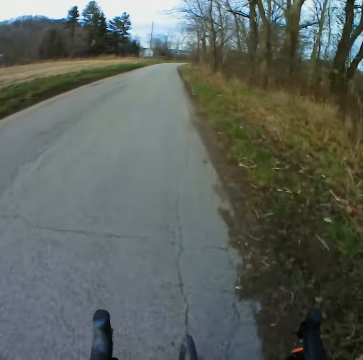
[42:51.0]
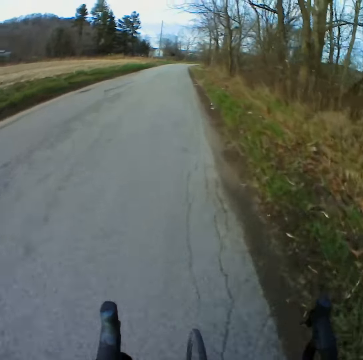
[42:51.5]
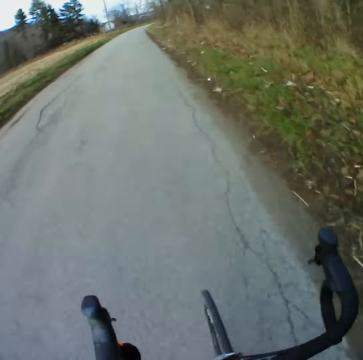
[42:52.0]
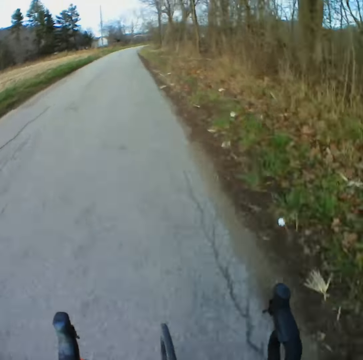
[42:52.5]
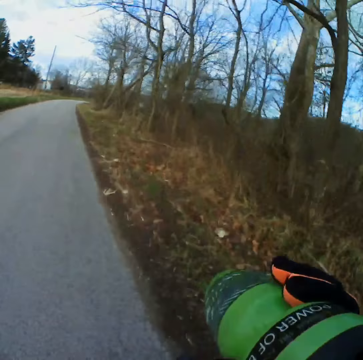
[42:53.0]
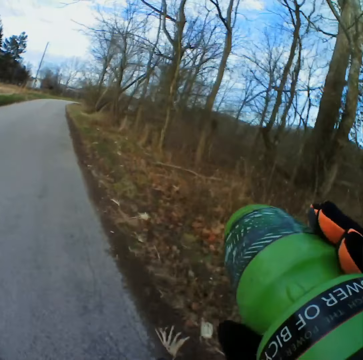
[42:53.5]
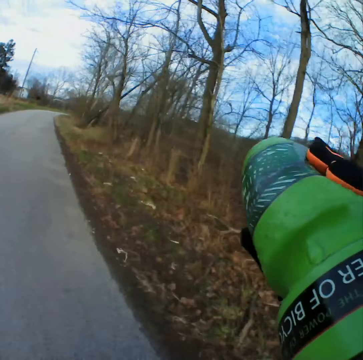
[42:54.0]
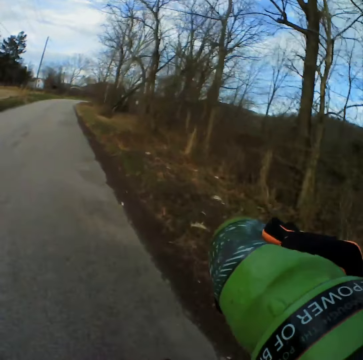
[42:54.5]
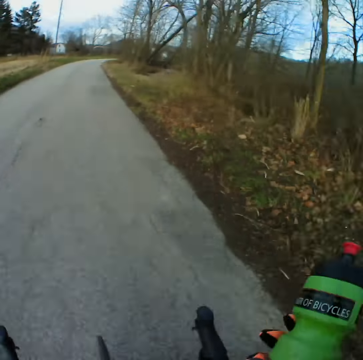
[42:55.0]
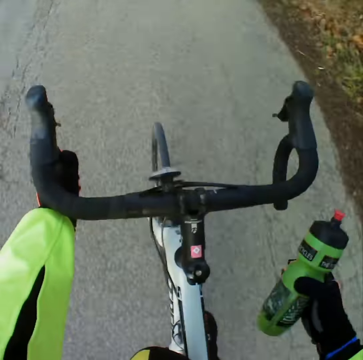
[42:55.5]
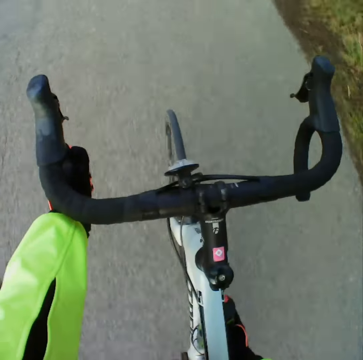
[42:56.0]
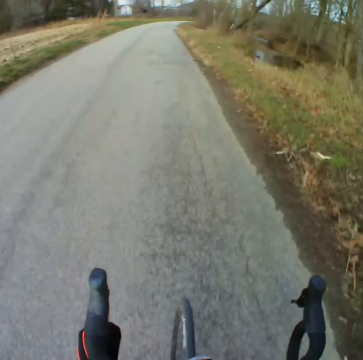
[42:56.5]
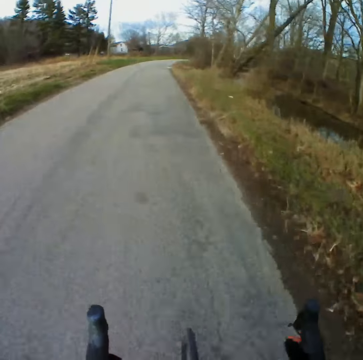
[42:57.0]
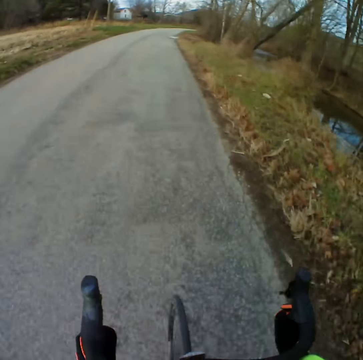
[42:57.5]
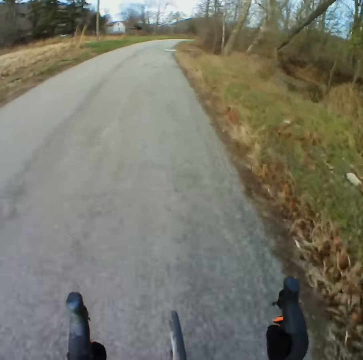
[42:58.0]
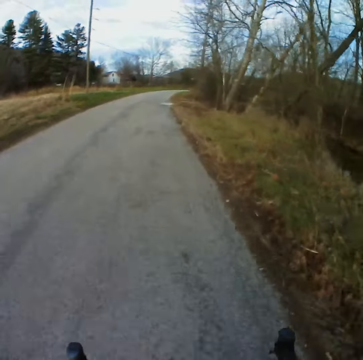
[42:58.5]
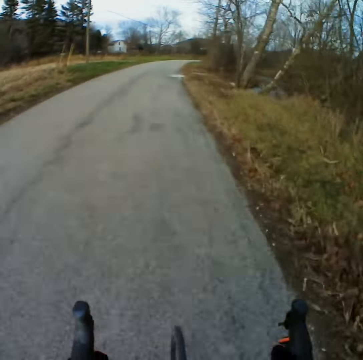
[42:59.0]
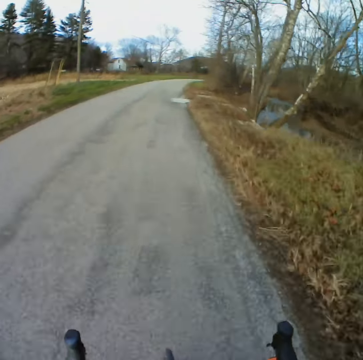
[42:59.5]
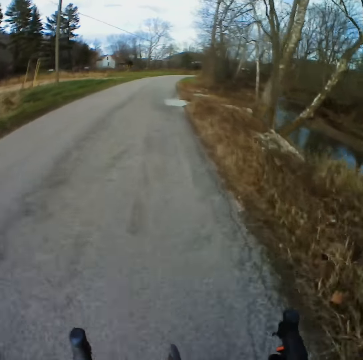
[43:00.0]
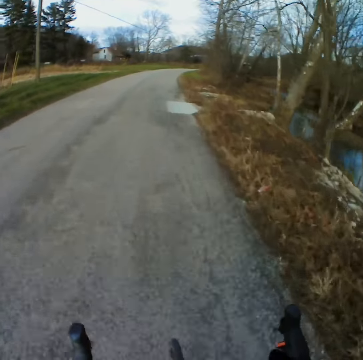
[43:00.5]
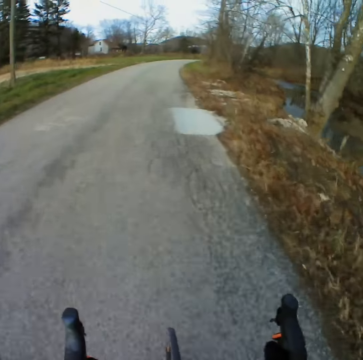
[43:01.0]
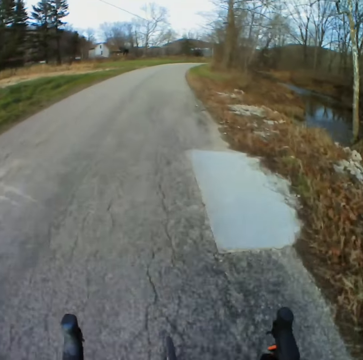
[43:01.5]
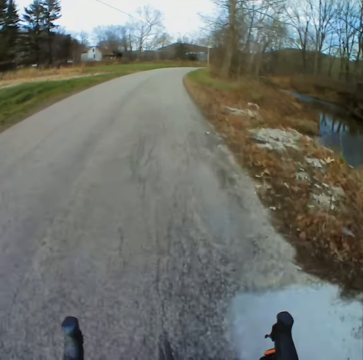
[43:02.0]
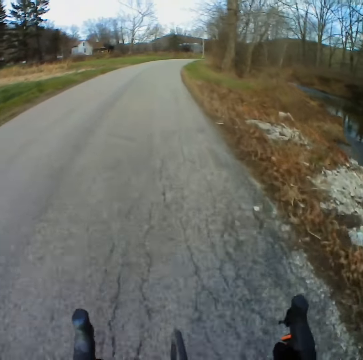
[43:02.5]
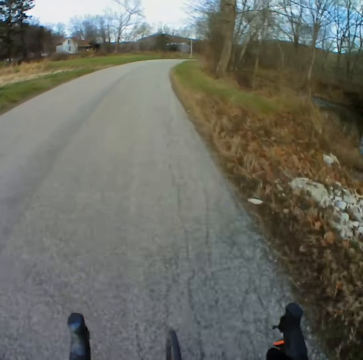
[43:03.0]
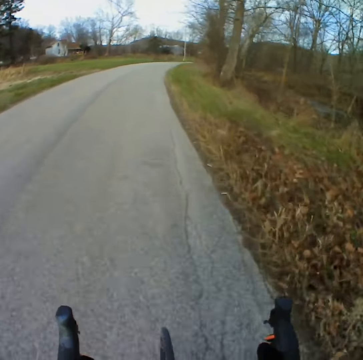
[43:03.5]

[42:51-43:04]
The camera wearer drinks the water. They hold the bottle. They cycle along the road.

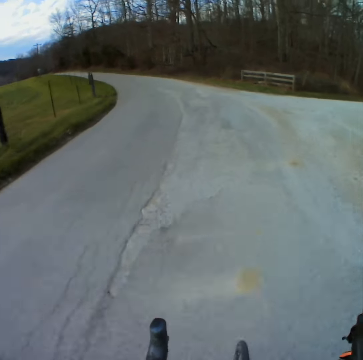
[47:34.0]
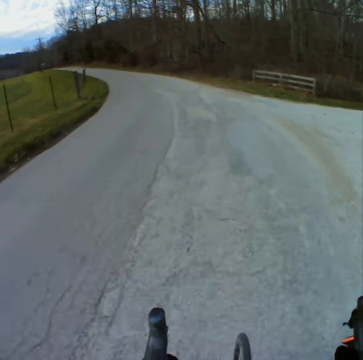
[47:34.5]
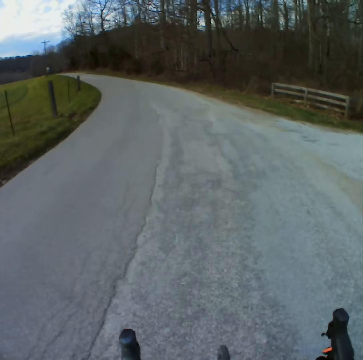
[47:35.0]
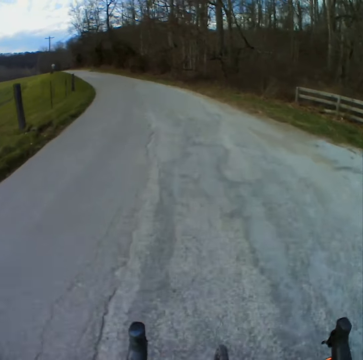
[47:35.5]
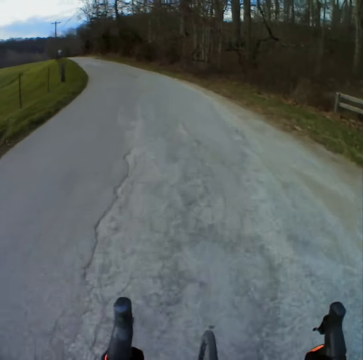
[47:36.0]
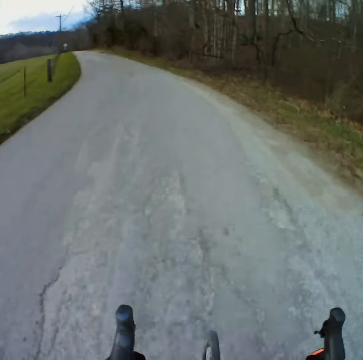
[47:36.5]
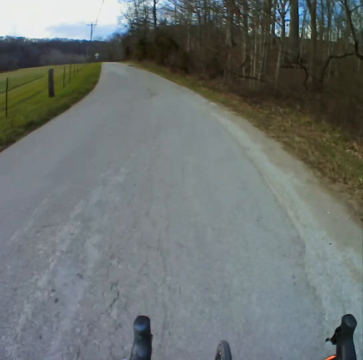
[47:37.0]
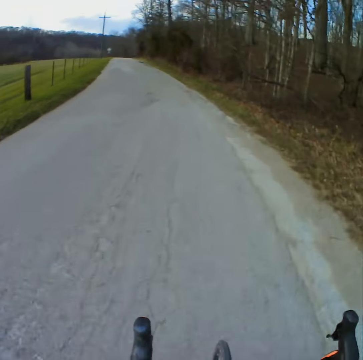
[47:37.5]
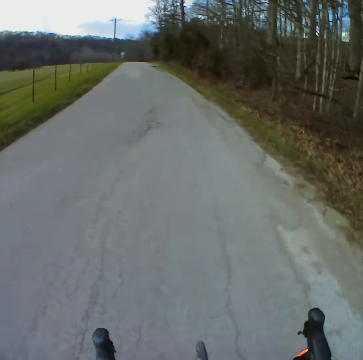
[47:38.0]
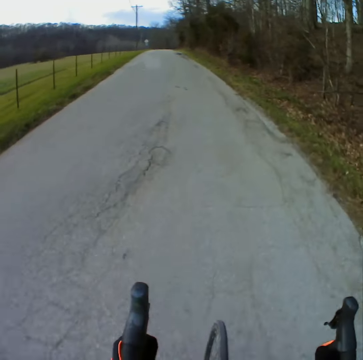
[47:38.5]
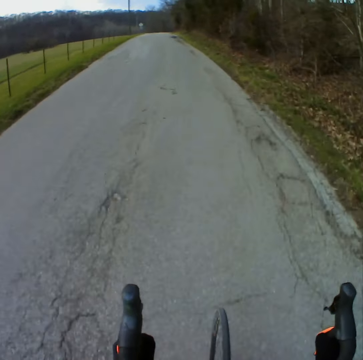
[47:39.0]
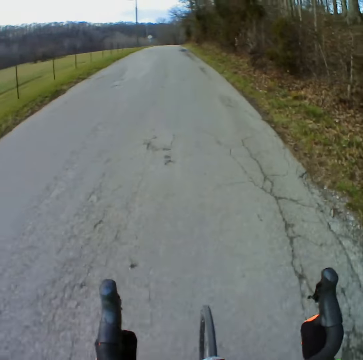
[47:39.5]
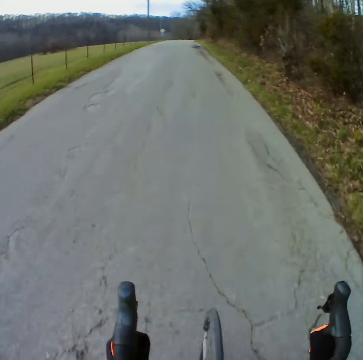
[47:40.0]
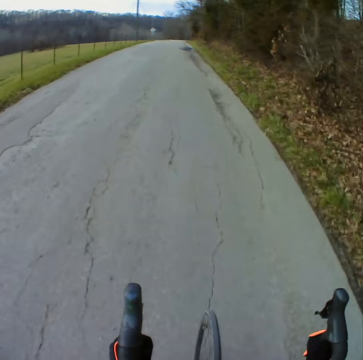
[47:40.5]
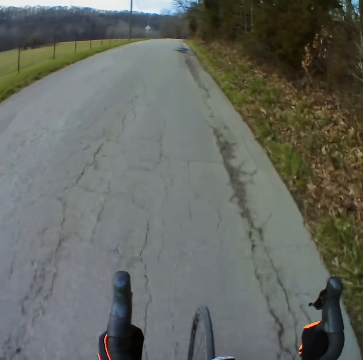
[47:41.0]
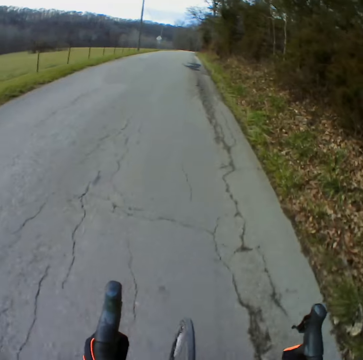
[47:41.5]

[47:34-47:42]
The camera wearer turns left. They ride a bicycle on the road.

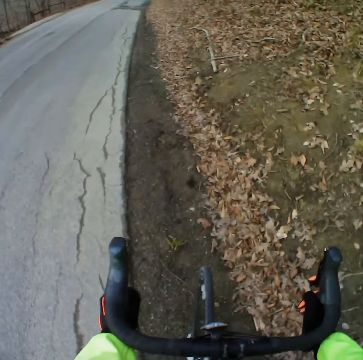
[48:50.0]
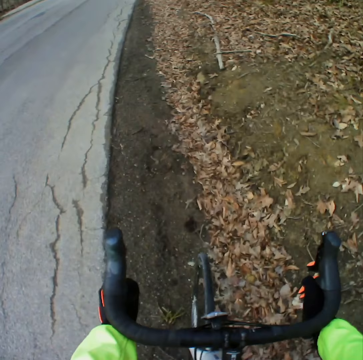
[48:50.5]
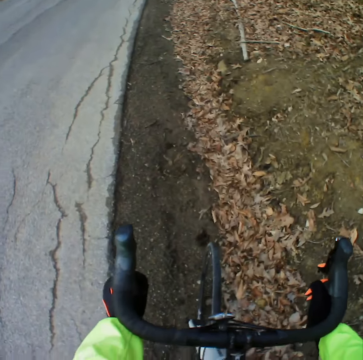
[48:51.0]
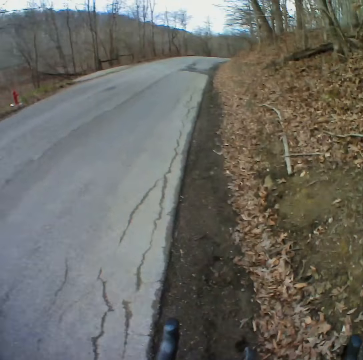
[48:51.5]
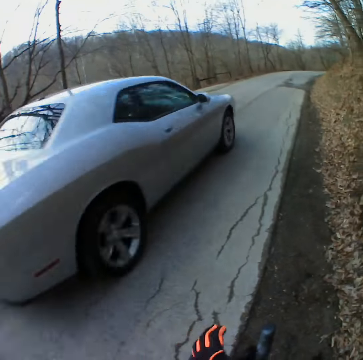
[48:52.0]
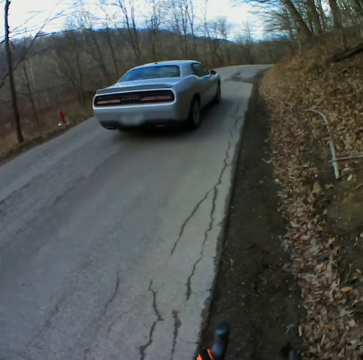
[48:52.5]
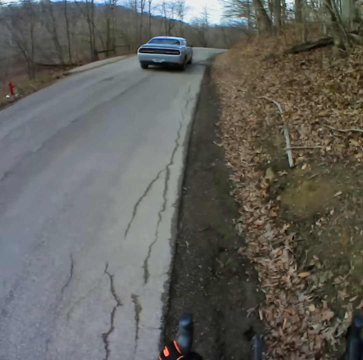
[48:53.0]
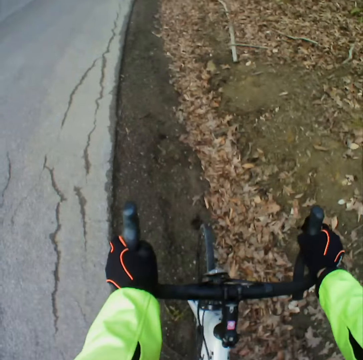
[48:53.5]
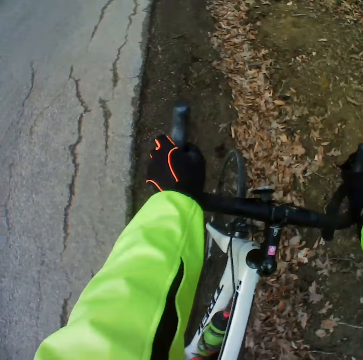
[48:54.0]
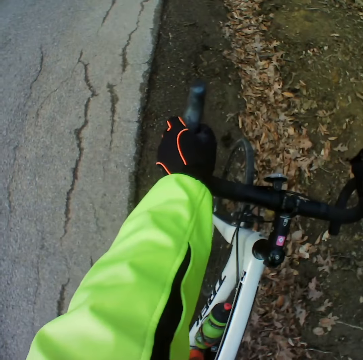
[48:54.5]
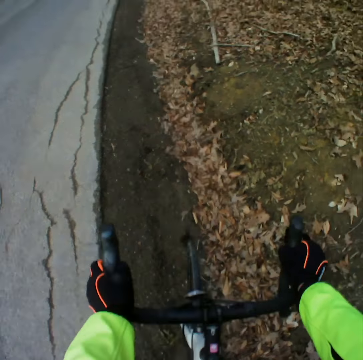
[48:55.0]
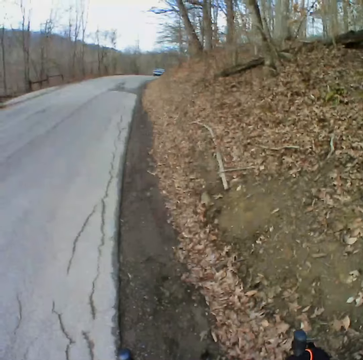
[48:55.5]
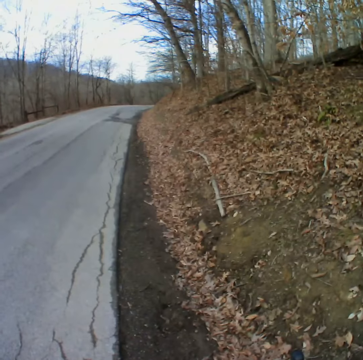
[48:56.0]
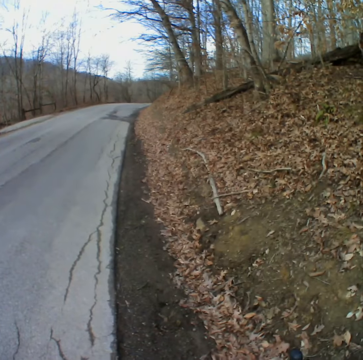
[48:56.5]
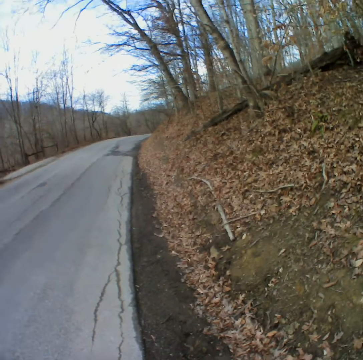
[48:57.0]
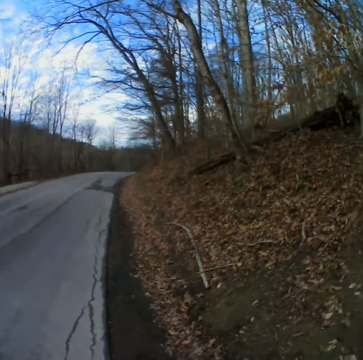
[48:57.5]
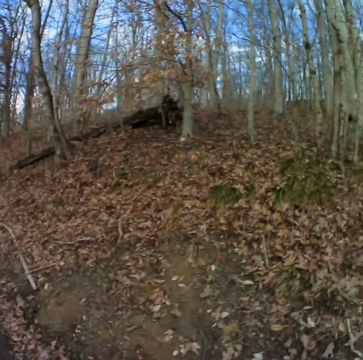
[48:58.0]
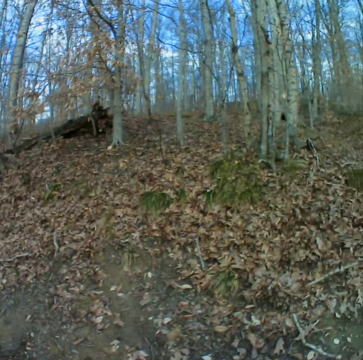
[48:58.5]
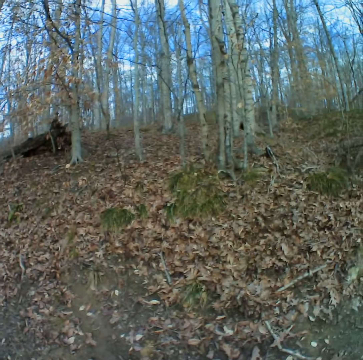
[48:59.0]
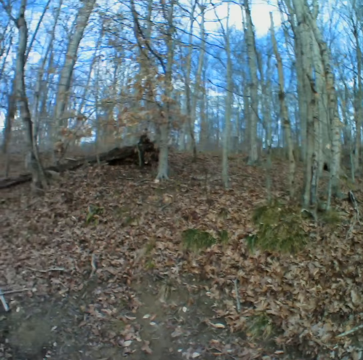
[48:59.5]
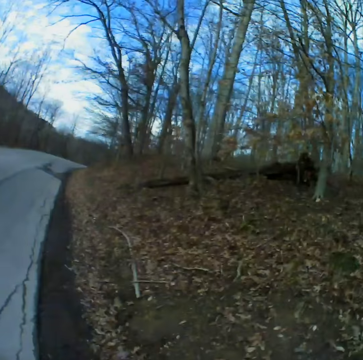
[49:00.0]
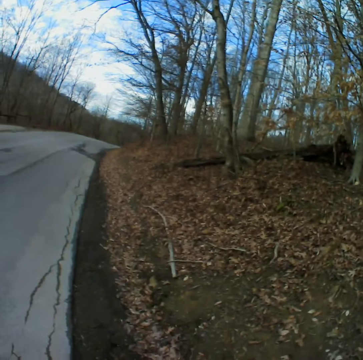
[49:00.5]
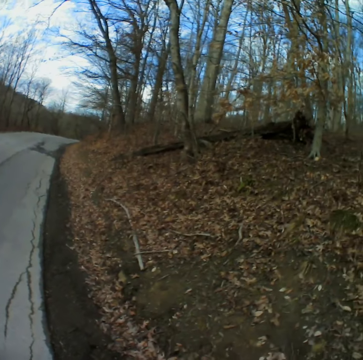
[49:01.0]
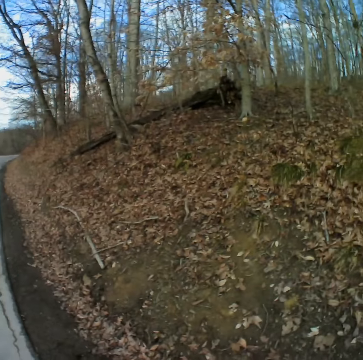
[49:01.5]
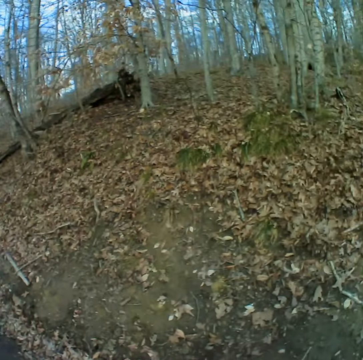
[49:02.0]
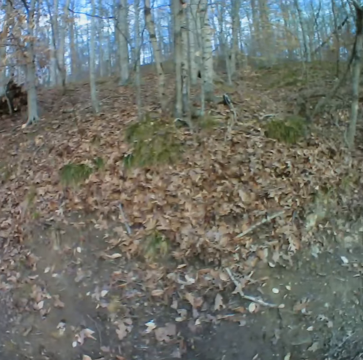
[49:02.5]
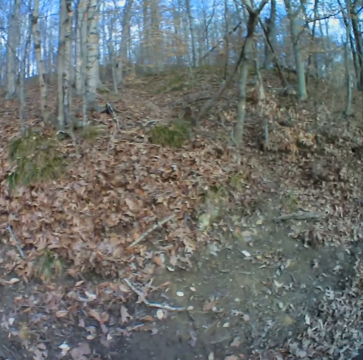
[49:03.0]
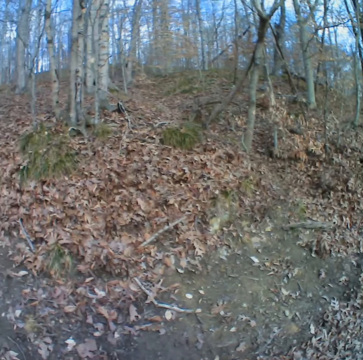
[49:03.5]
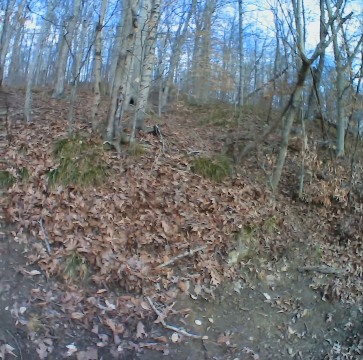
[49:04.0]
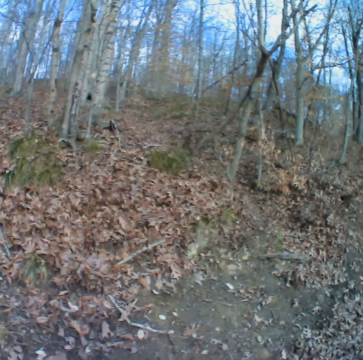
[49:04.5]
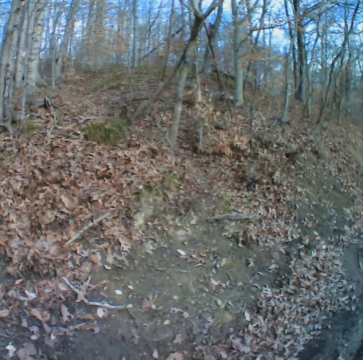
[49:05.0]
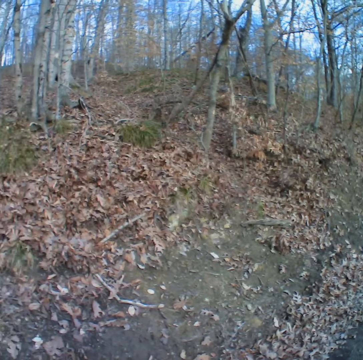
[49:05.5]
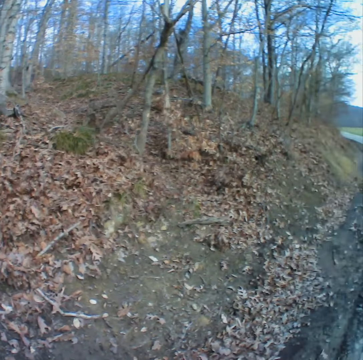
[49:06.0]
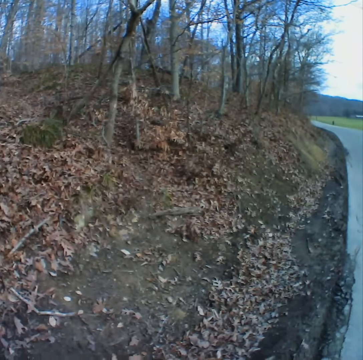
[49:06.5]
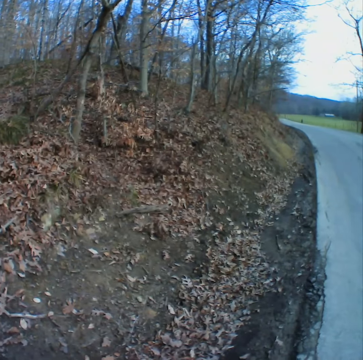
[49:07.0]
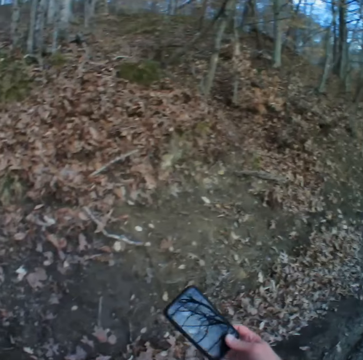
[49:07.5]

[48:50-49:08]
The camera wearer stops riding the bicycle. They hold the bicycle. They look around.
